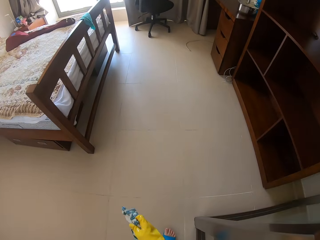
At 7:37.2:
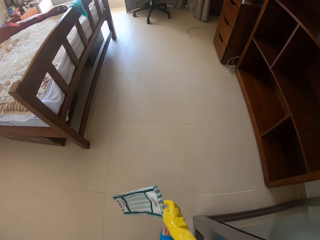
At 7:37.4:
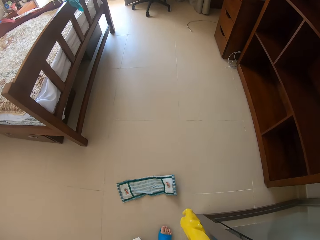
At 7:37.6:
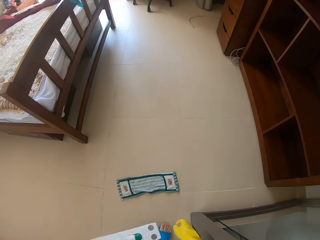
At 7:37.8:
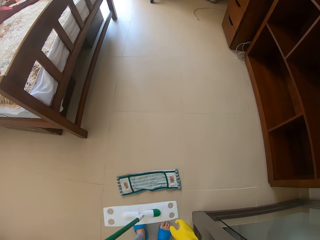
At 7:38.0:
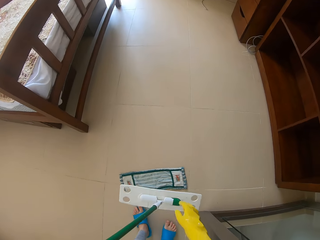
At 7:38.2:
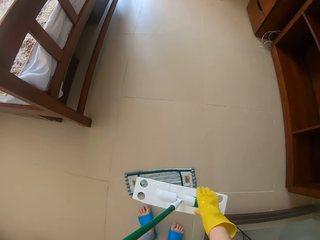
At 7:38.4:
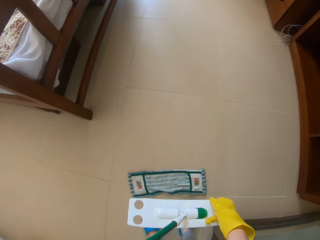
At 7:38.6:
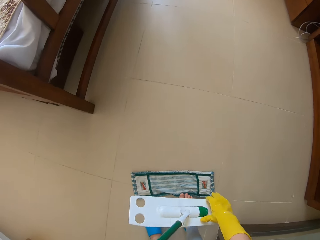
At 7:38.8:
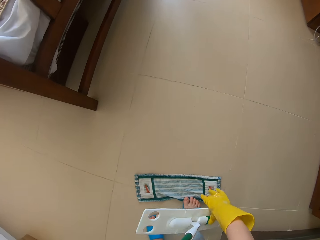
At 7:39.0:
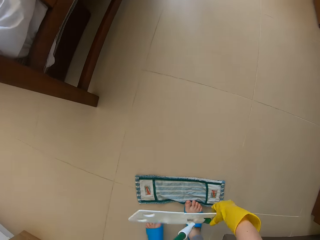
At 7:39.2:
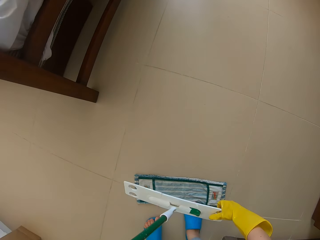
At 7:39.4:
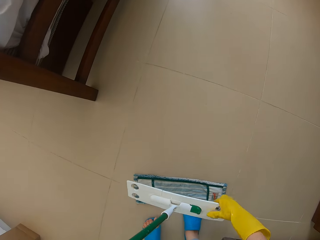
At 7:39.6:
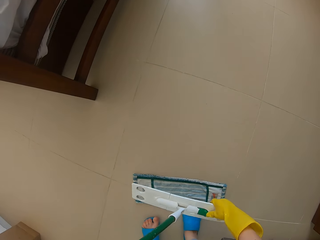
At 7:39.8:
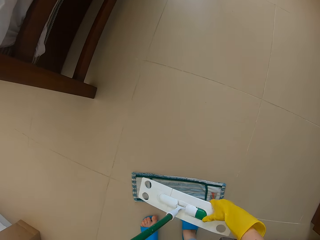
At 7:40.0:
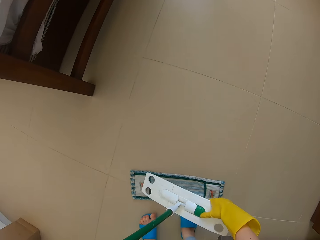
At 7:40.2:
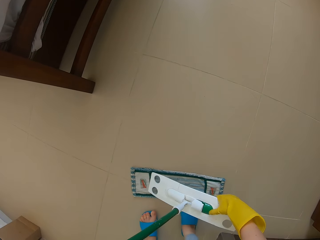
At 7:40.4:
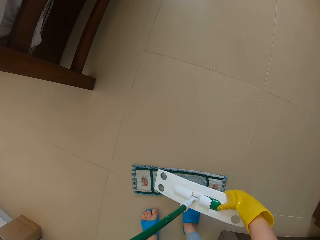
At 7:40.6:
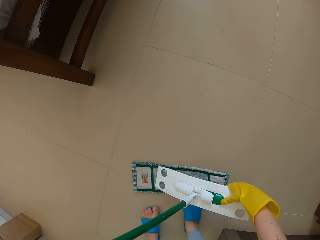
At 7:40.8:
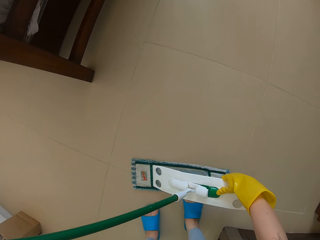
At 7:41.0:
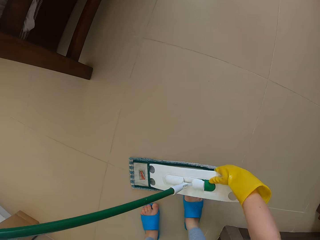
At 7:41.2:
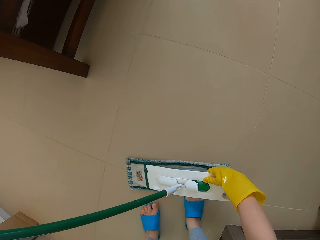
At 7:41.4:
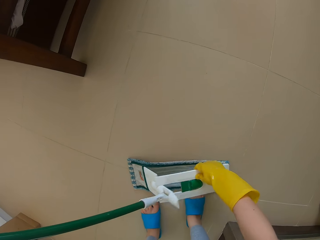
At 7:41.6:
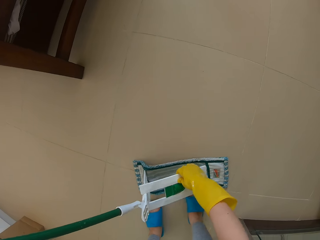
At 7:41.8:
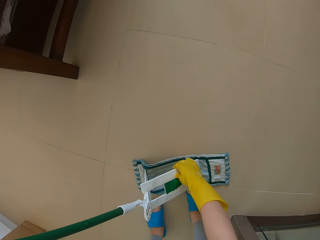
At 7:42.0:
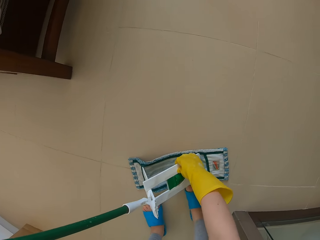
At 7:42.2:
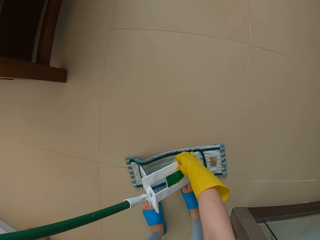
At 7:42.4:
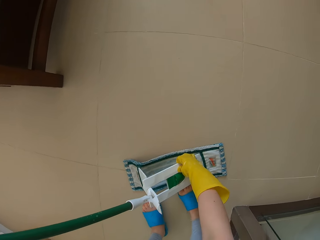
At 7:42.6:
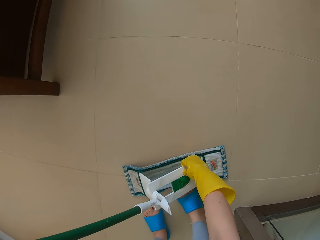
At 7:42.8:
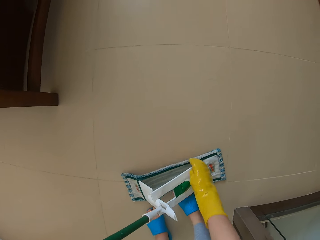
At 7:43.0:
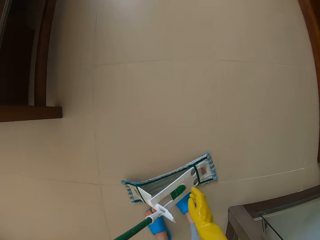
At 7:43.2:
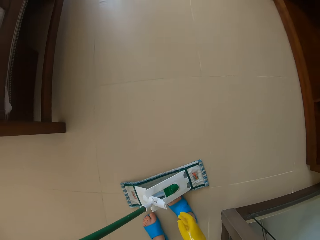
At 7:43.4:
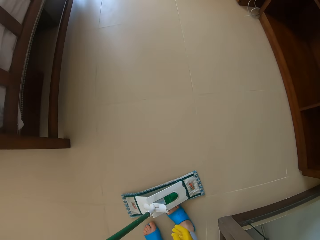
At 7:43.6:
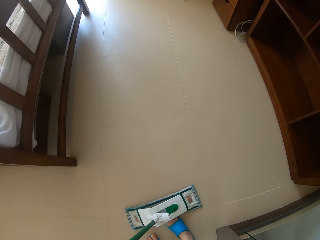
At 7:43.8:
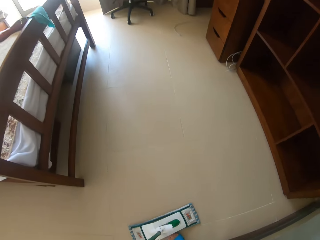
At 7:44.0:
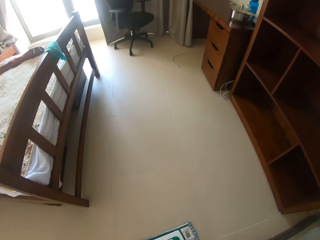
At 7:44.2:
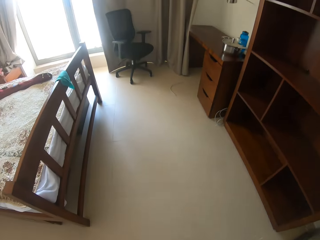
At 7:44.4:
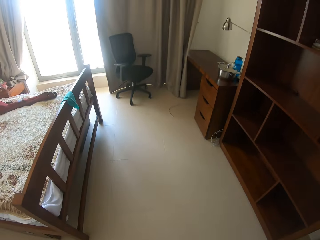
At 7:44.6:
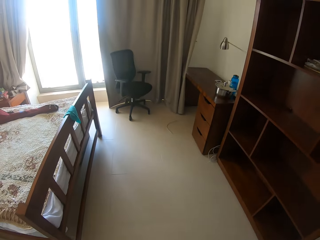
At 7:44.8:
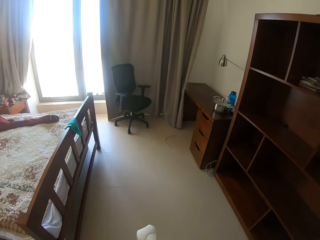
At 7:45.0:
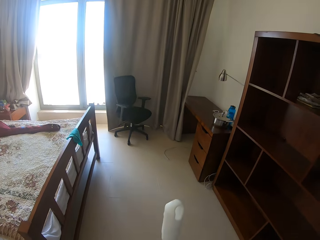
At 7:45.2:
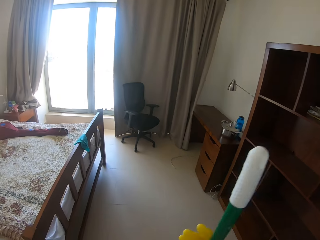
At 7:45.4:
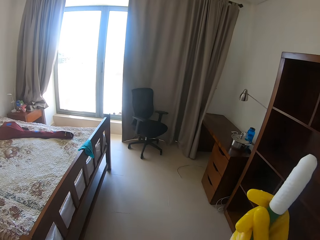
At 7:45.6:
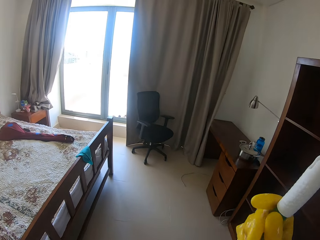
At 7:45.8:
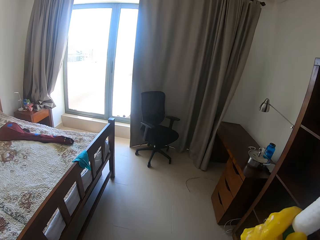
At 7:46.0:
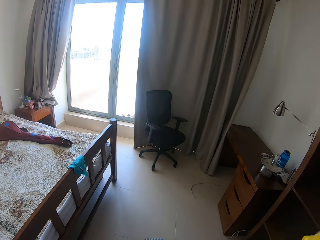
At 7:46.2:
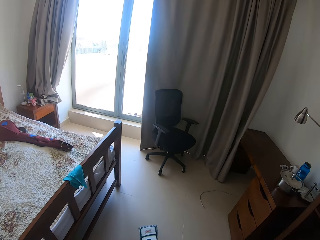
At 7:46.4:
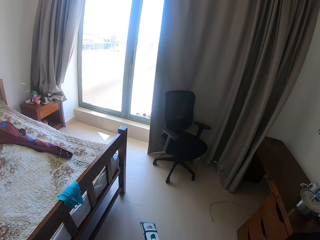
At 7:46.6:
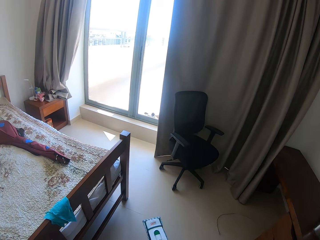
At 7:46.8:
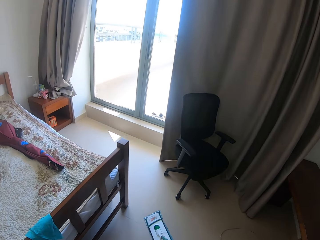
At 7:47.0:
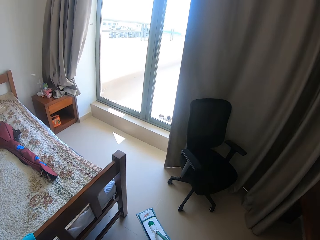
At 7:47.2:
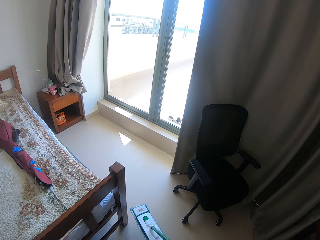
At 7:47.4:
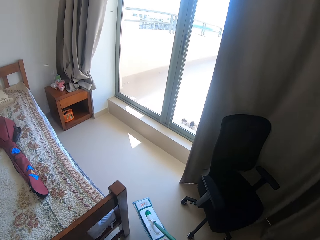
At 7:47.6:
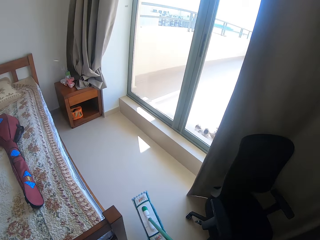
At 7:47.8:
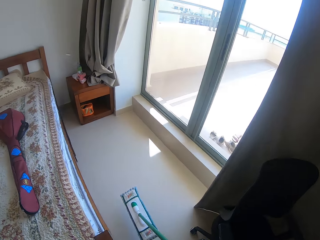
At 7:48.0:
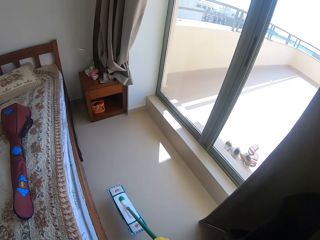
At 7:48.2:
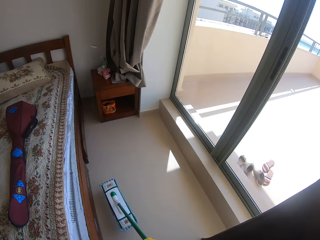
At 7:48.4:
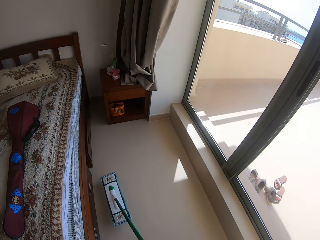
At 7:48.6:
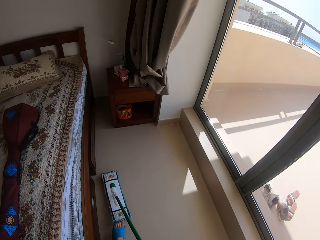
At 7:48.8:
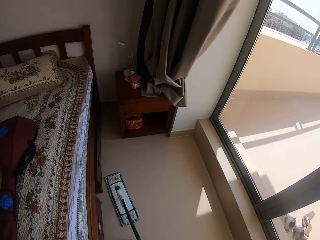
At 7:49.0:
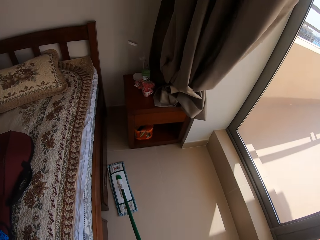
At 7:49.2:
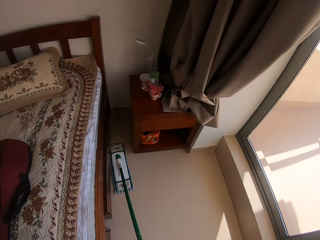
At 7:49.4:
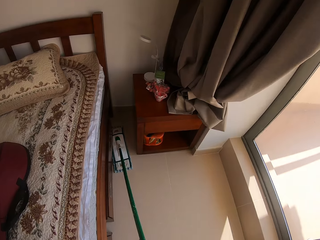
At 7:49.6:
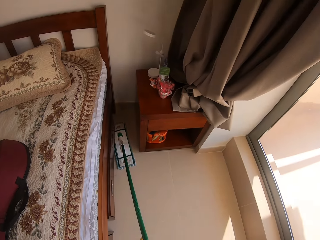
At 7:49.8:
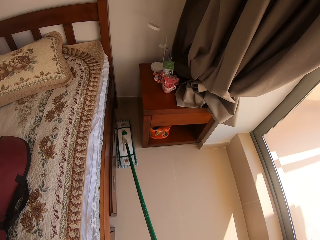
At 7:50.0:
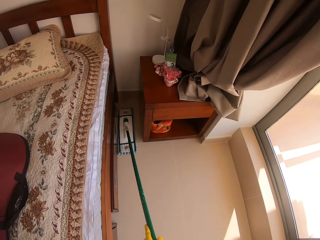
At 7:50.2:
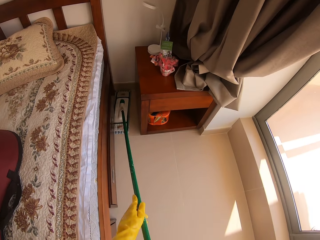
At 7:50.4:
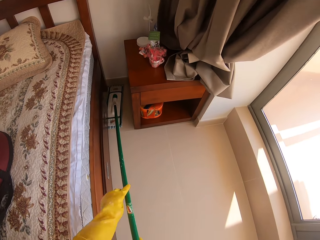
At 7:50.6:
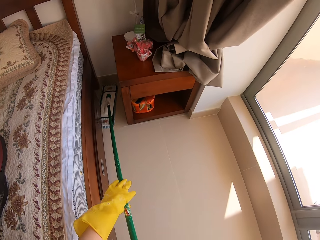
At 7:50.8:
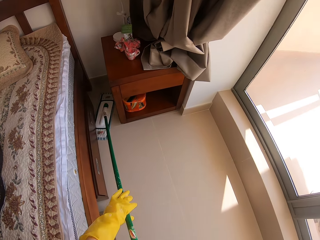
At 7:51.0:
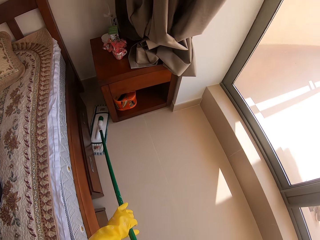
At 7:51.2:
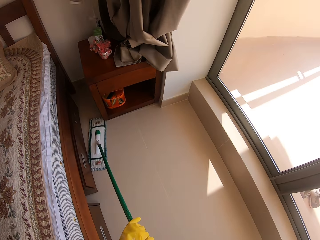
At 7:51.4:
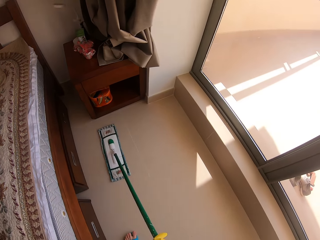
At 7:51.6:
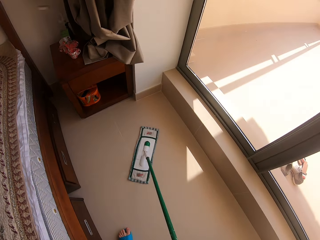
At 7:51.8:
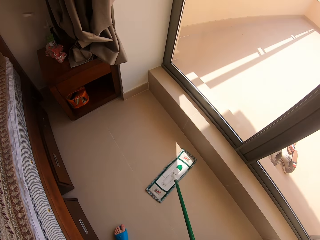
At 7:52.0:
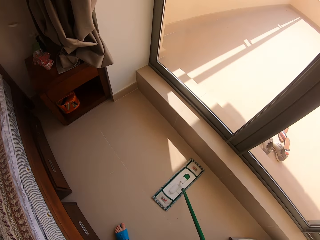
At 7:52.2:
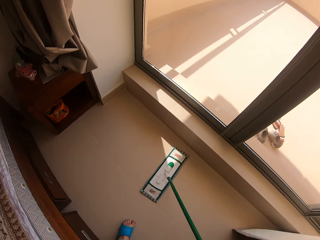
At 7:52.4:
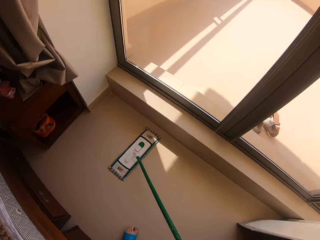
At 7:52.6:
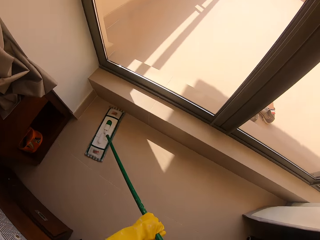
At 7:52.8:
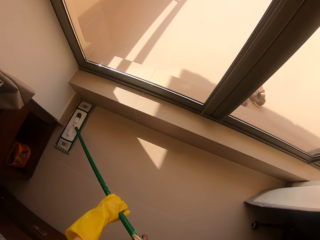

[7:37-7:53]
The camera wearer drops the duster on the floor. They put the handle on the duster. They mop the floor using a mop.

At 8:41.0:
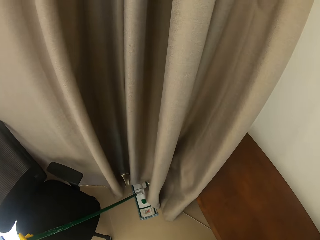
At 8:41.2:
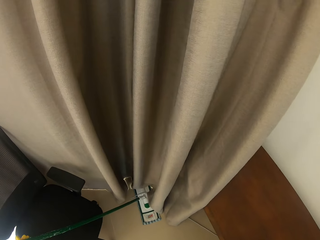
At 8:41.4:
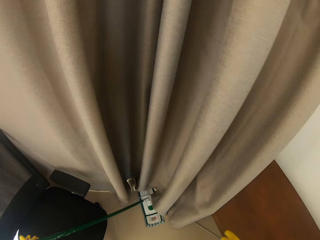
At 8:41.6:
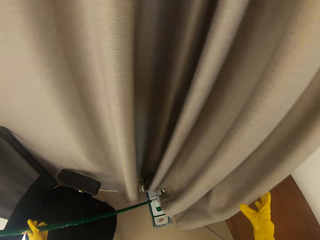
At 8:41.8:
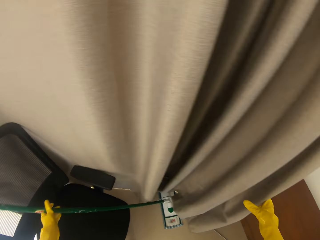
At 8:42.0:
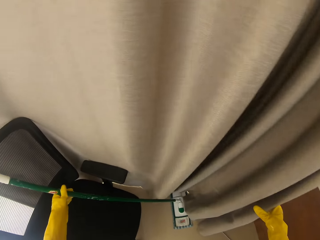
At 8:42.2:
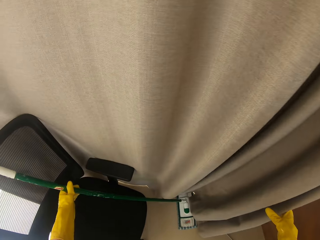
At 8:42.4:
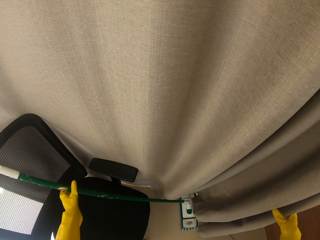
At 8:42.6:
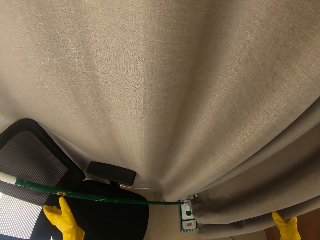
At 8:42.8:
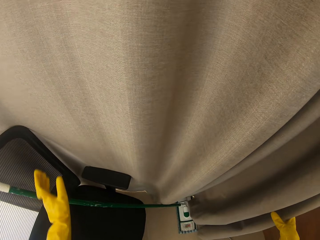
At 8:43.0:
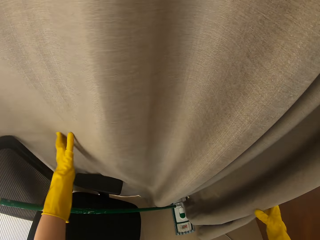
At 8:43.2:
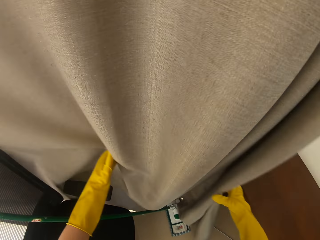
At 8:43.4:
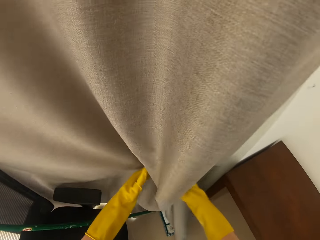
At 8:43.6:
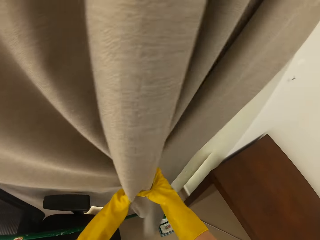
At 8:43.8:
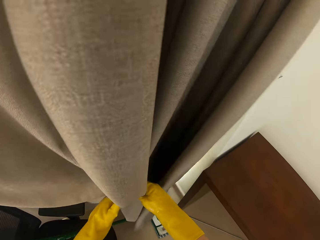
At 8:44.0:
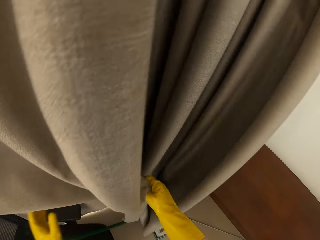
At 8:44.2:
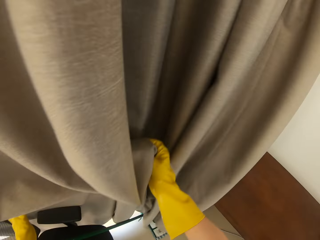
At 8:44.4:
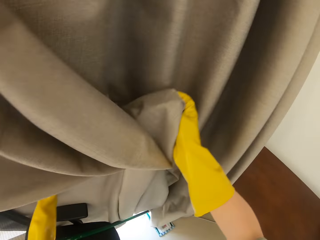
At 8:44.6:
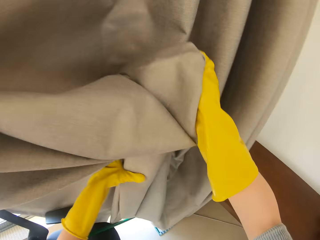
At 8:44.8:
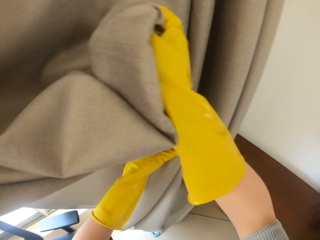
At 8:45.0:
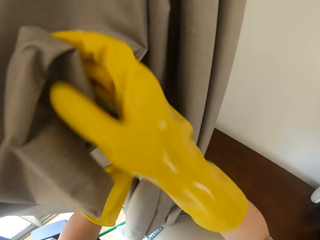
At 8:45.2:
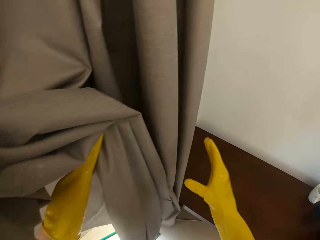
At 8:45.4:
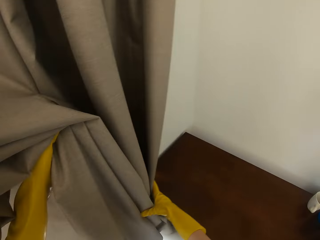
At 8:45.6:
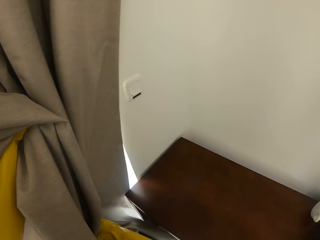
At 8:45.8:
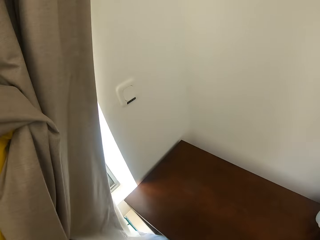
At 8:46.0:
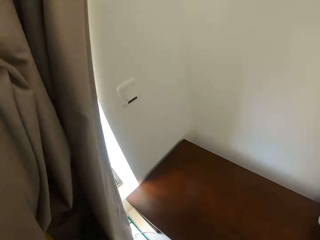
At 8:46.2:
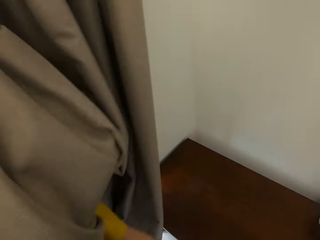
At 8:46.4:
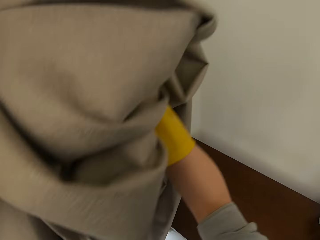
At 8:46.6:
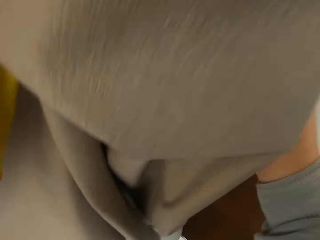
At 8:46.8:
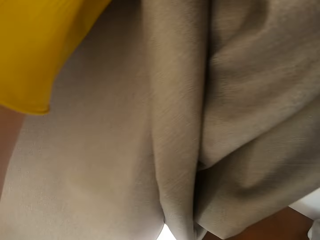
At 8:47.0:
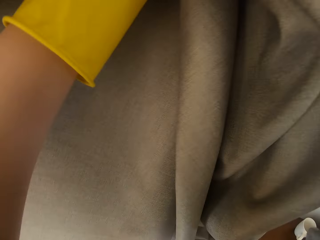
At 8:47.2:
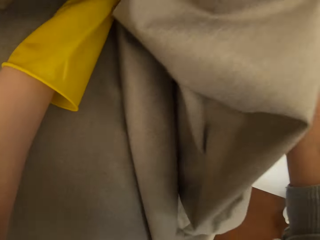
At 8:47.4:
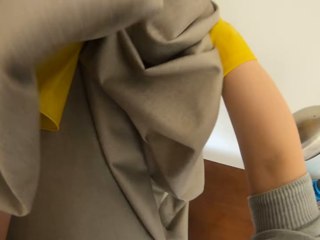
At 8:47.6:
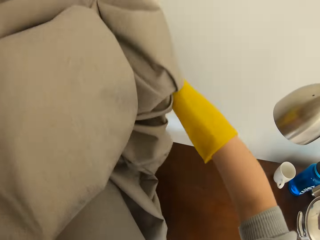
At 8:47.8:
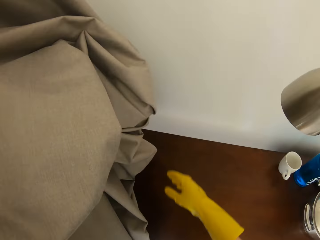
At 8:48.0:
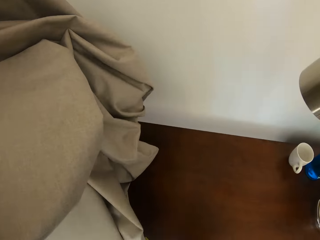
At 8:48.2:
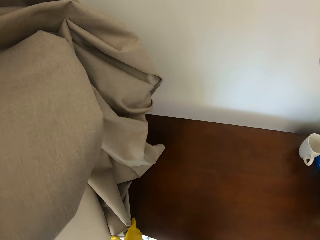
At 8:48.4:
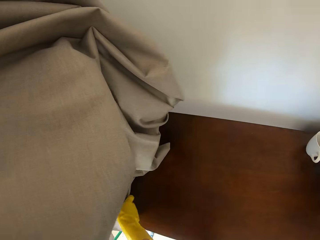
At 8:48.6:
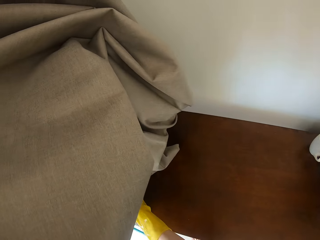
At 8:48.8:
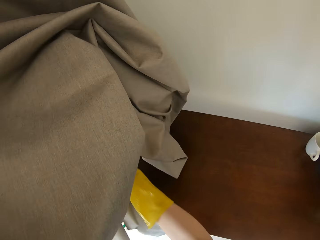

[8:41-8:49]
The camera wearer raises the curtains up. They fold a window curtain.
